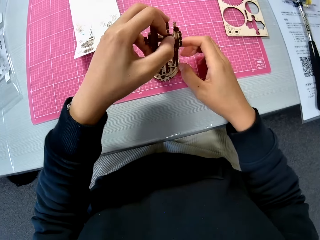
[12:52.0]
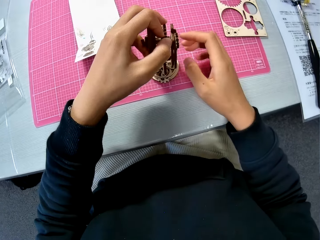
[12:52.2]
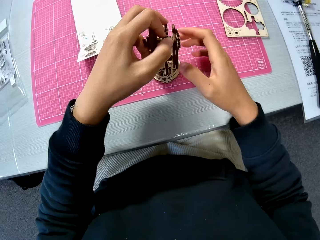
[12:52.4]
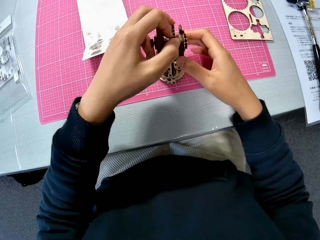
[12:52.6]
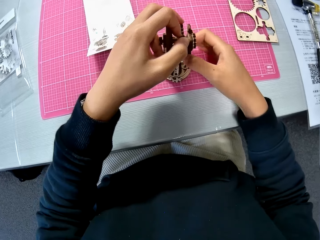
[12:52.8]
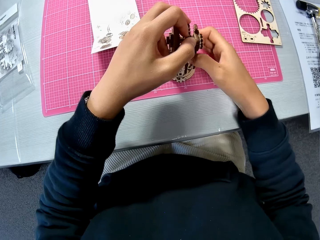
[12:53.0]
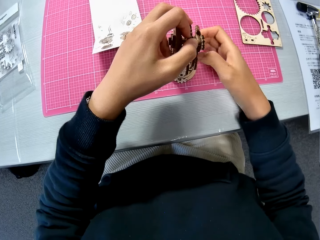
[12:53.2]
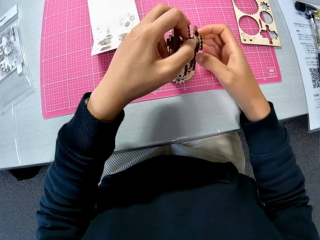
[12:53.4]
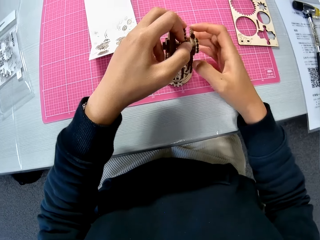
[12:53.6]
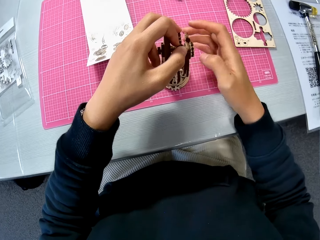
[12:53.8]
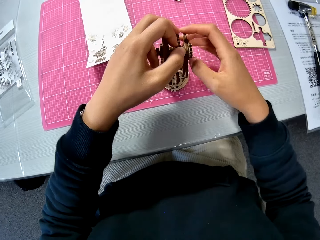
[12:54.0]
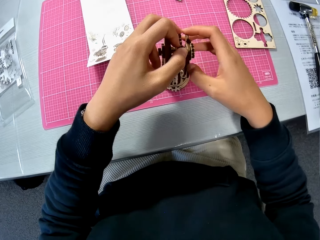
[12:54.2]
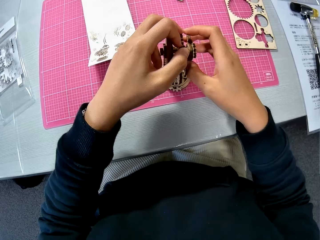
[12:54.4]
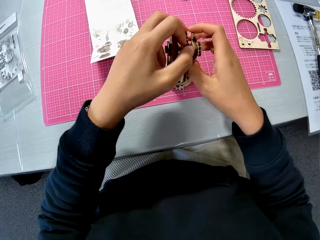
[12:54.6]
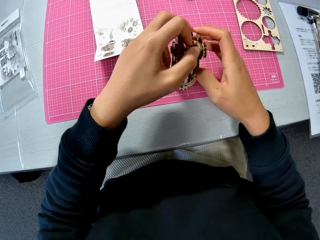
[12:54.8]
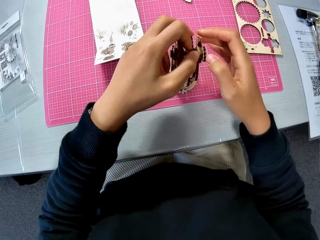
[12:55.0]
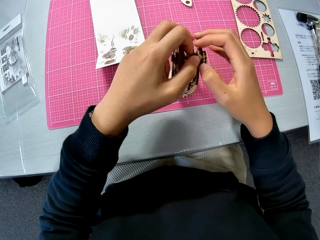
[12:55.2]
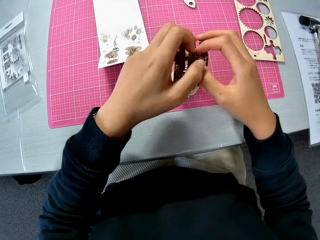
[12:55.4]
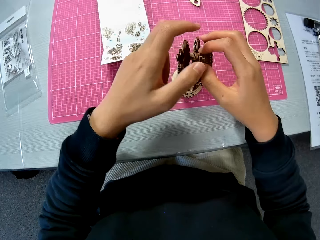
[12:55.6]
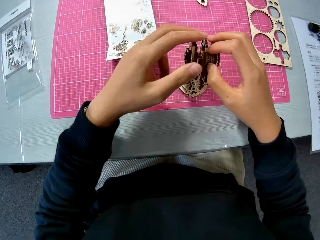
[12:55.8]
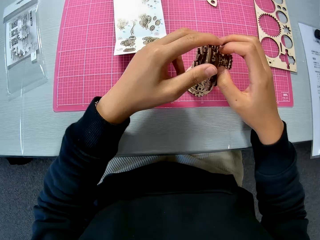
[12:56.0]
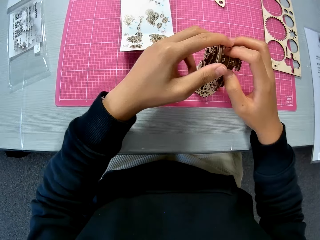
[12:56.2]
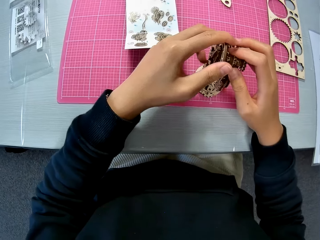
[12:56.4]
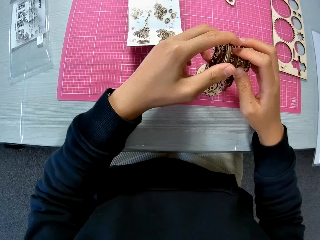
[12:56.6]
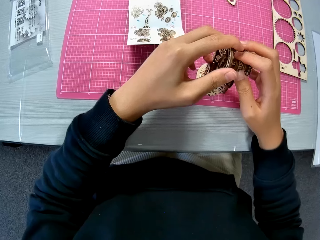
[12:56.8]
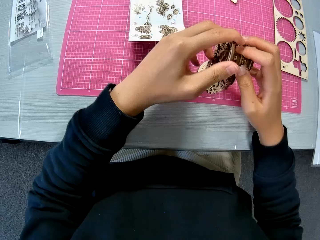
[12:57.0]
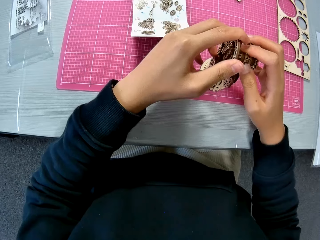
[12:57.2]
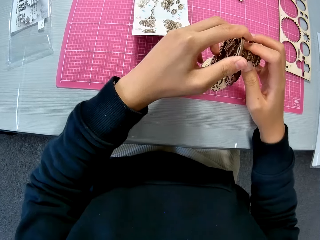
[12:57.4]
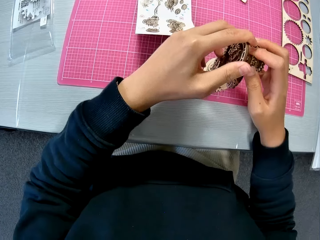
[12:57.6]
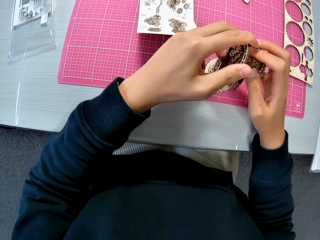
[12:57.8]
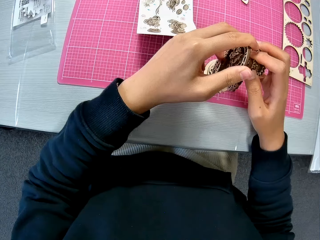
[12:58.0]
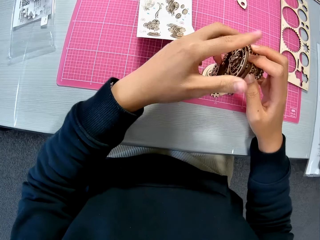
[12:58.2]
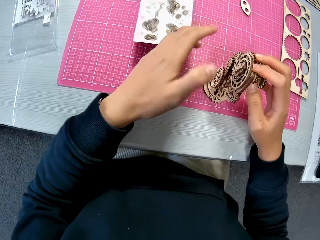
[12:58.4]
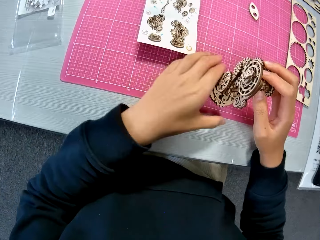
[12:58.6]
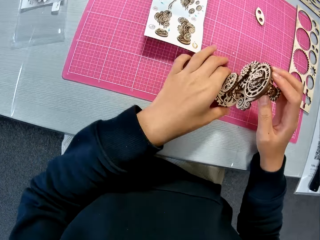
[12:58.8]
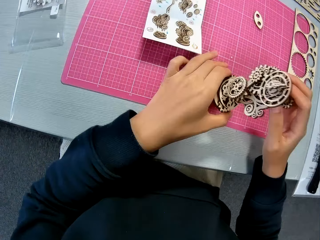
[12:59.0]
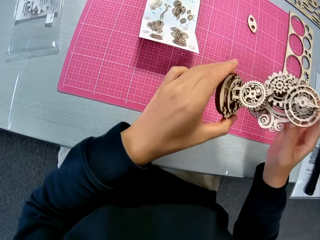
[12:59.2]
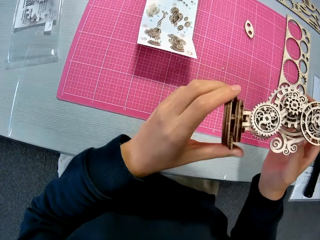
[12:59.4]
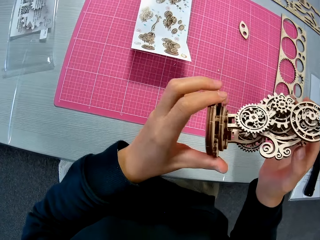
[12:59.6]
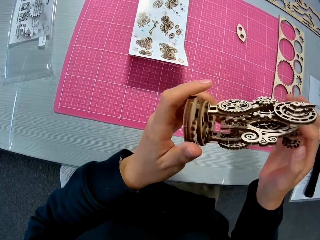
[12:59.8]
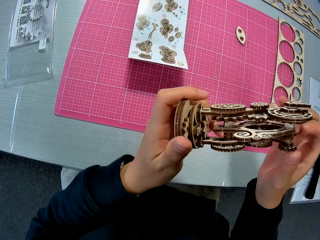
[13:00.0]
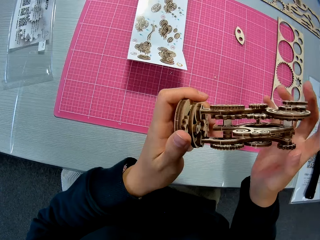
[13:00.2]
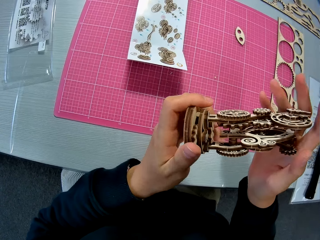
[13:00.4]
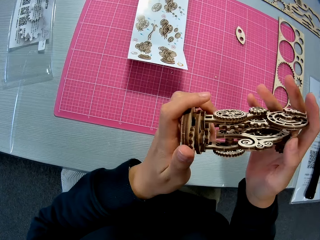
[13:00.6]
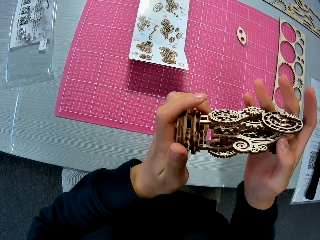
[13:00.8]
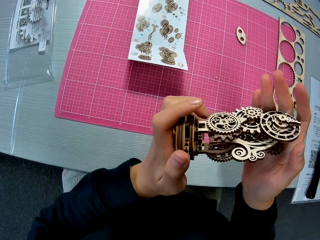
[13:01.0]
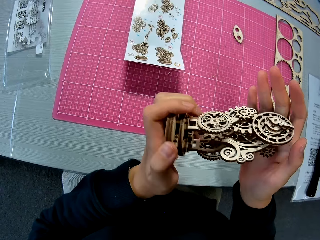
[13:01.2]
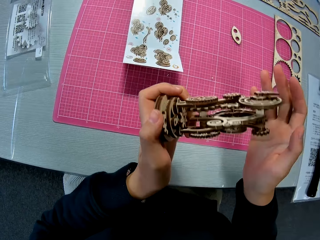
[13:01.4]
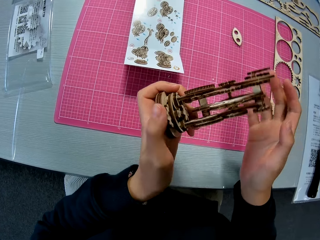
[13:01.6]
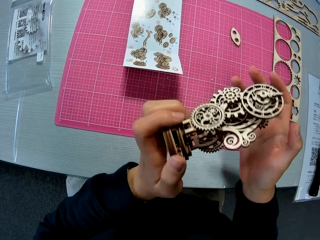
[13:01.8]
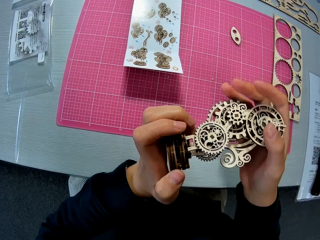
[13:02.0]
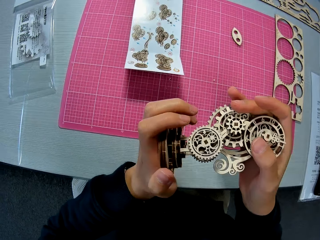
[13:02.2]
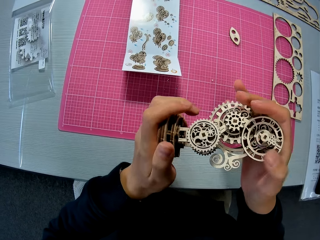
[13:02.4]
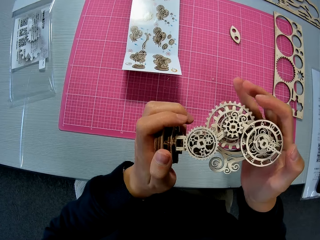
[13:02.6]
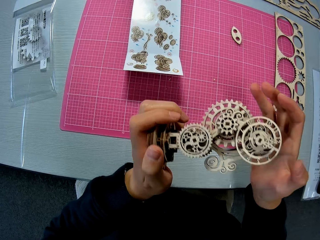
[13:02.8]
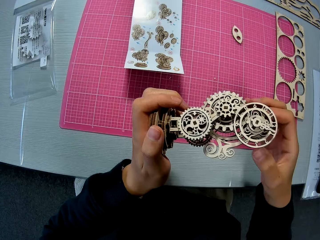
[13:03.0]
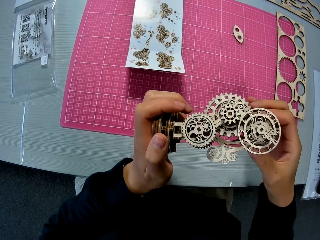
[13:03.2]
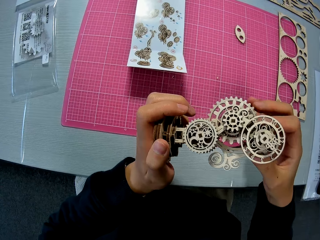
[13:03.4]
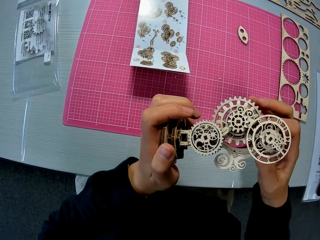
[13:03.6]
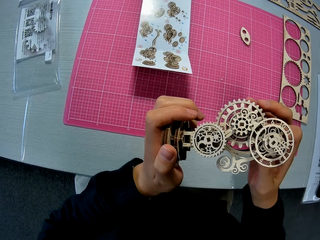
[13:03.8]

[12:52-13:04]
The camera wearer lifts up the wooden mechanical model. They fix the wooden mechanical model.

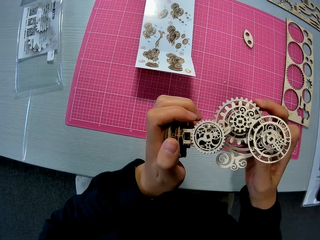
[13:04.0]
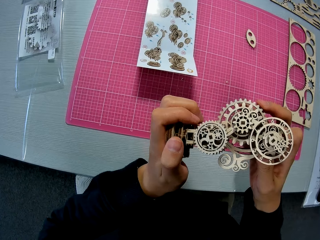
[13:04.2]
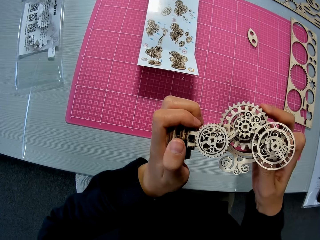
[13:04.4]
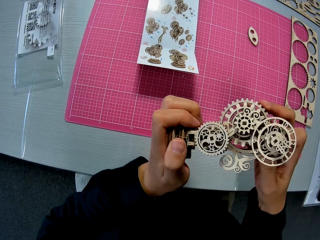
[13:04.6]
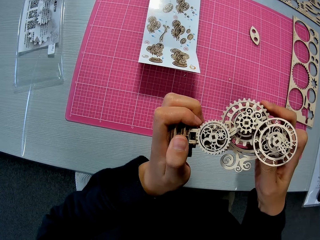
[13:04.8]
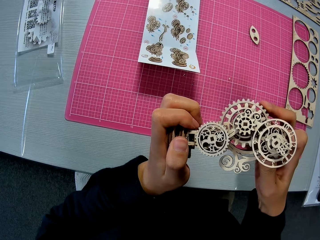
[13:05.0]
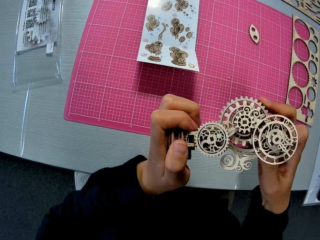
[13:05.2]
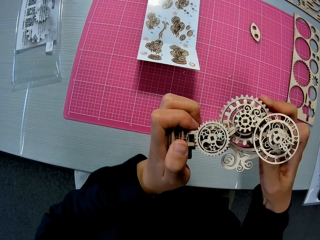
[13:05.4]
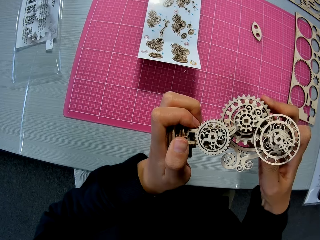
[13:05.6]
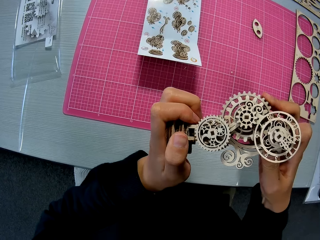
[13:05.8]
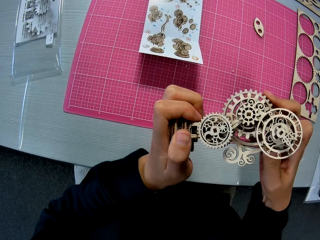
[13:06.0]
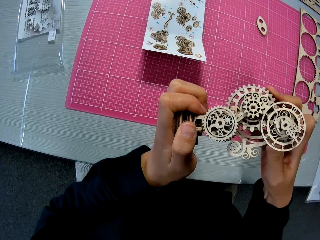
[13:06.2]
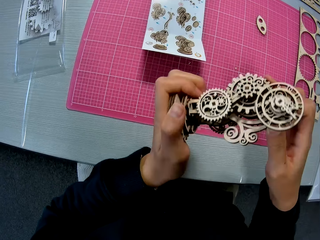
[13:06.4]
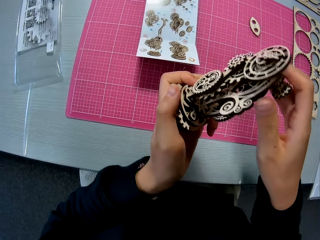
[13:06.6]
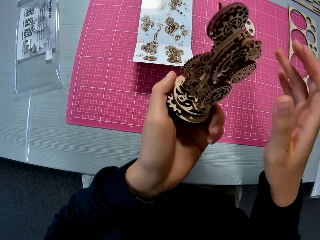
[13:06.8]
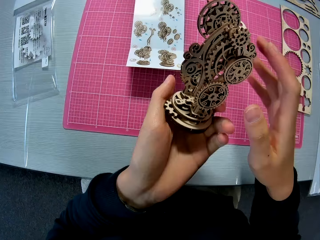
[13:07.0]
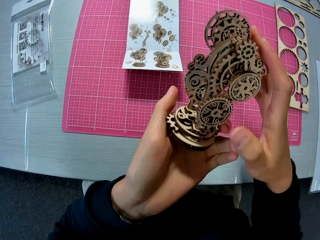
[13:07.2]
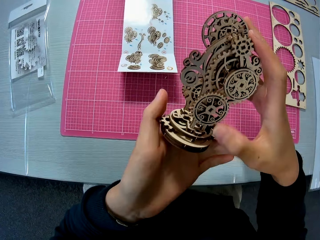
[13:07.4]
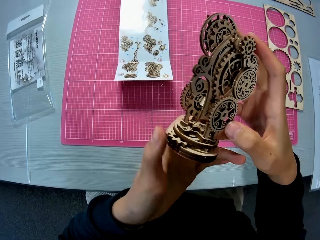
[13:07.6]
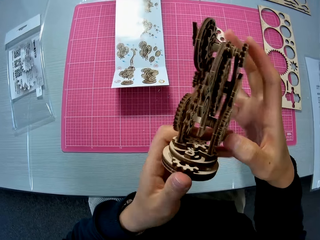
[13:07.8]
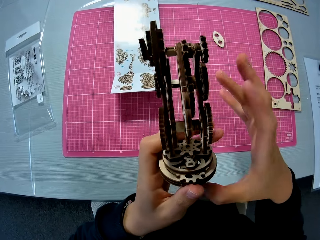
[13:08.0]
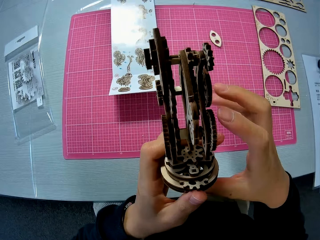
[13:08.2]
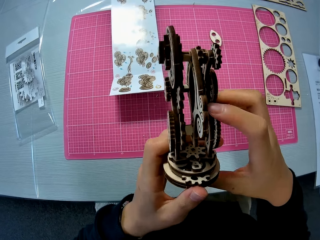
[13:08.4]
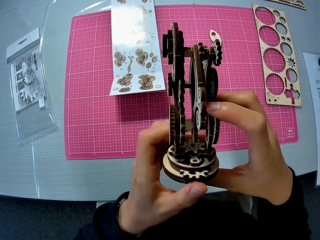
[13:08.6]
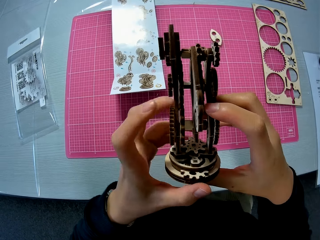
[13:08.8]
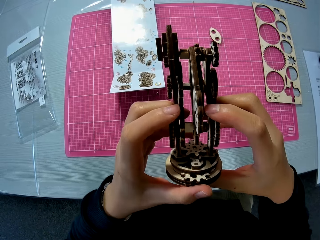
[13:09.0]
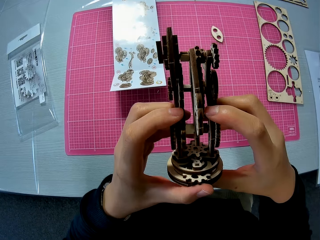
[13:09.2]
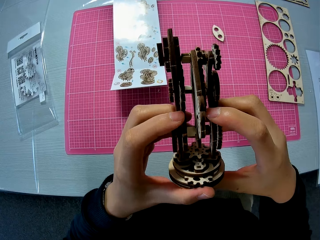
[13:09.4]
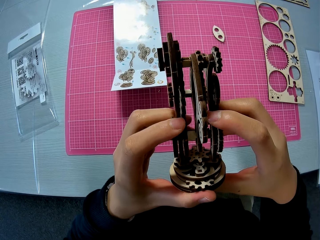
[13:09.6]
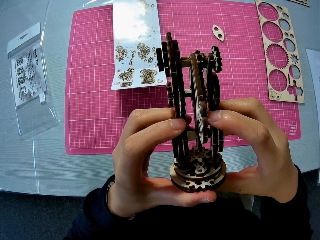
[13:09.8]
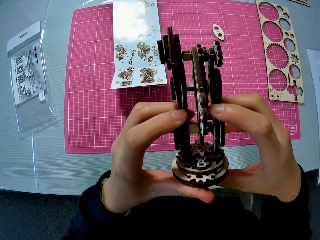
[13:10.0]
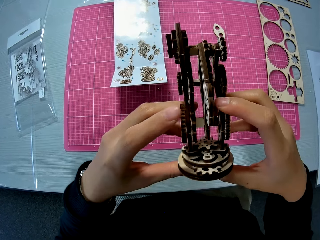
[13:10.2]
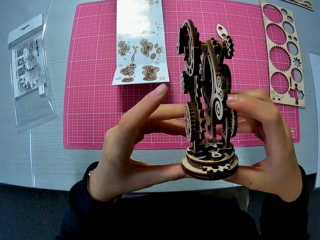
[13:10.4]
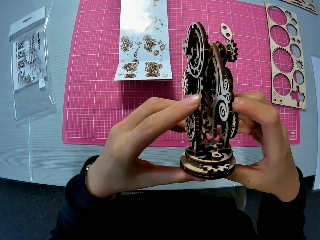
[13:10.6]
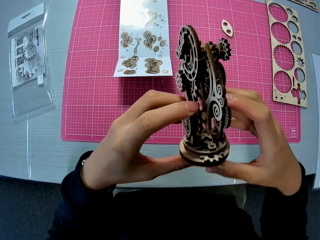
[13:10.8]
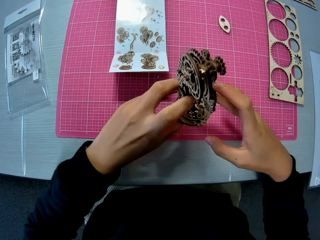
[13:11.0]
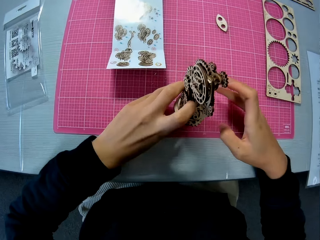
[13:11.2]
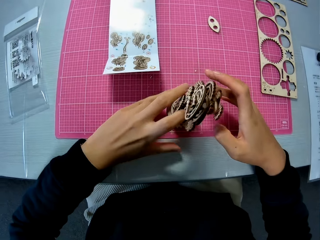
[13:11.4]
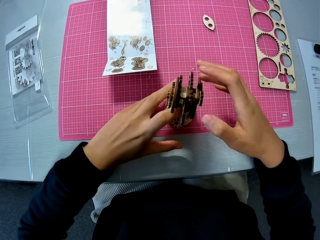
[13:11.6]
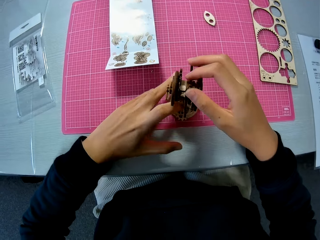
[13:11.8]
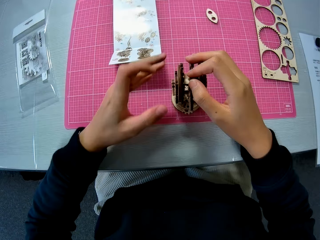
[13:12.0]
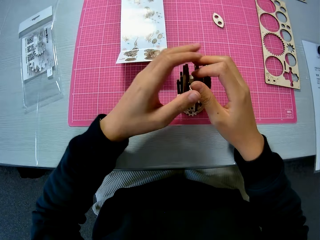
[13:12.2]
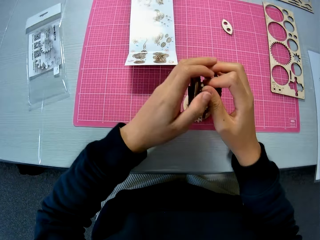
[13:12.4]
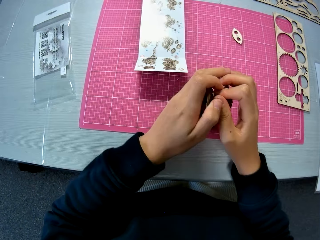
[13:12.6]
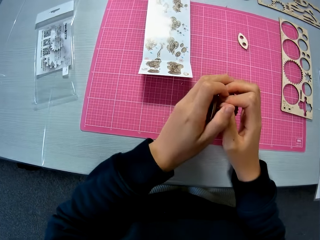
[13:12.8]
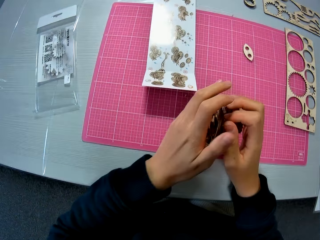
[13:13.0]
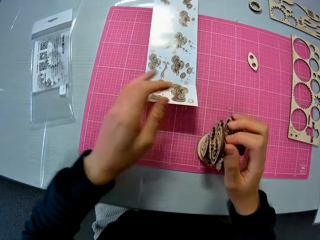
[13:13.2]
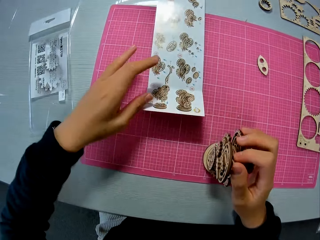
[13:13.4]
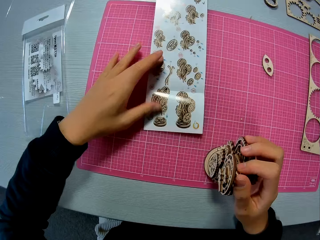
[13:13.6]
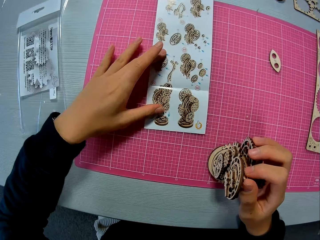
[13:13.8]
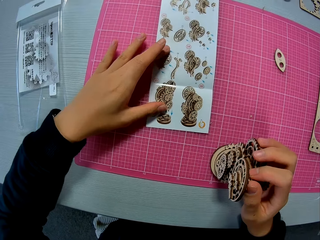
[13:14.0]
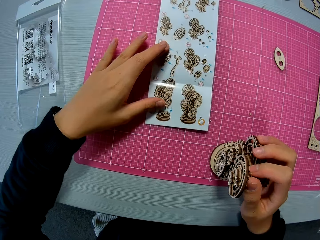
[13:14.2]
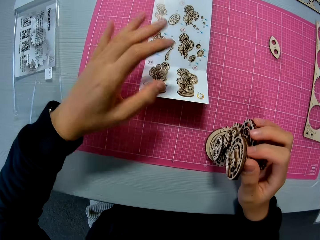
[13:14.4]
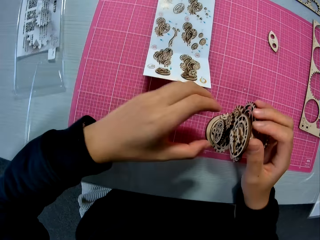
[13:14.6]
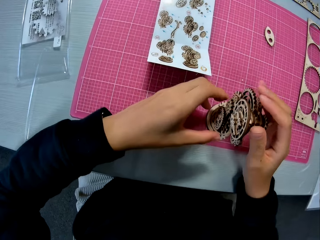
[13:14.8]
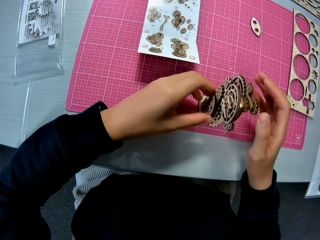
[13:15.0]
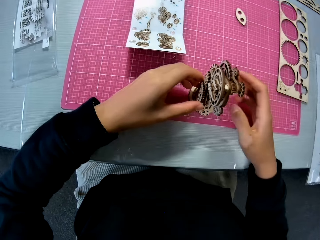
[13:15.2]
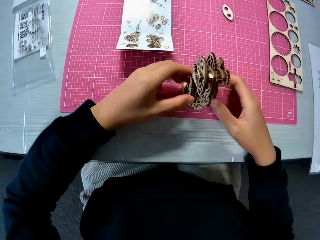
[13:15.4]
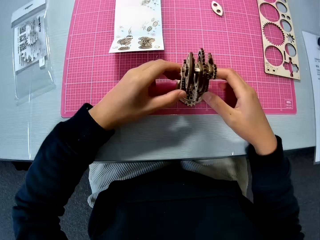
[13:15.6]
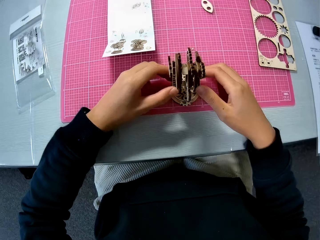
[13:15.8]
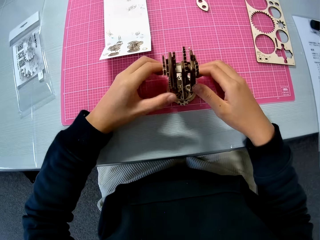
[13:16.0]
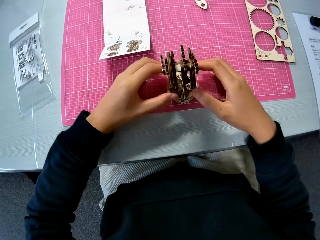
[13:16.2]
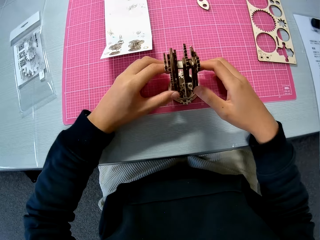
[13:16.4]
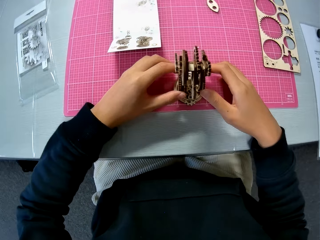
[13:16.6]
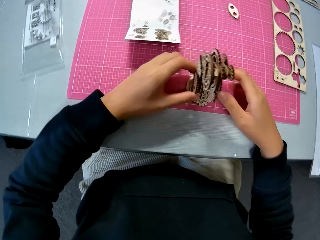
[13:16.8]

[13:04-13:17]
The camera wearer drops the wooden mechanical model on the table mat. He fixes the wooden mechanical model. He holds the design sheet with his left hand. He touches the paper. He fixes the wooden mechanical model.
